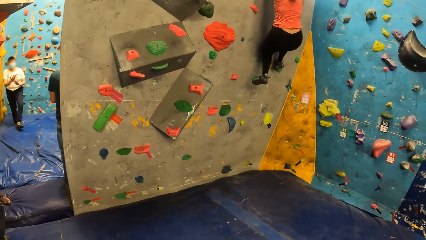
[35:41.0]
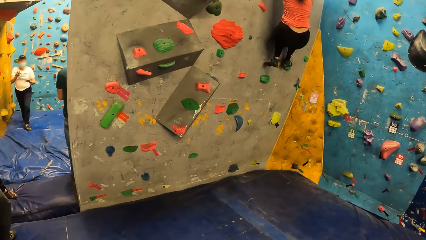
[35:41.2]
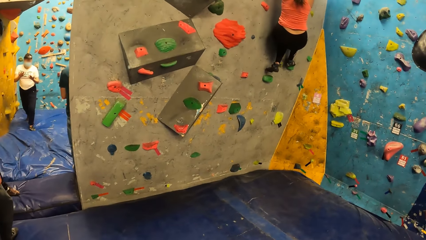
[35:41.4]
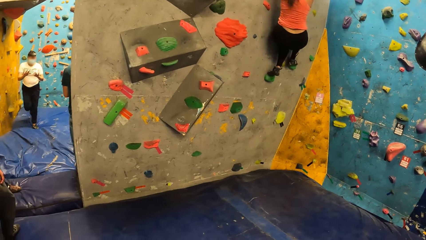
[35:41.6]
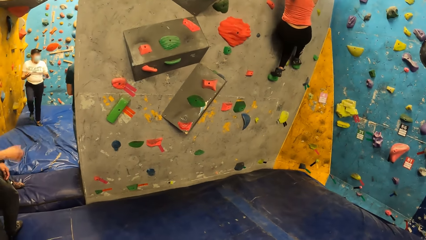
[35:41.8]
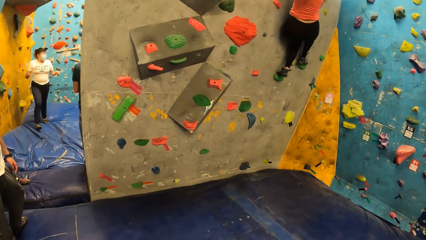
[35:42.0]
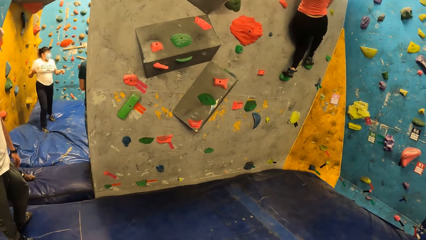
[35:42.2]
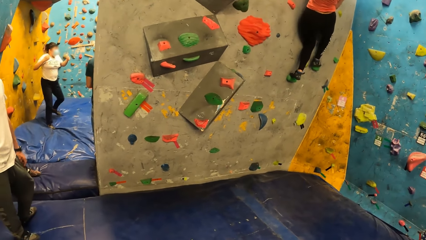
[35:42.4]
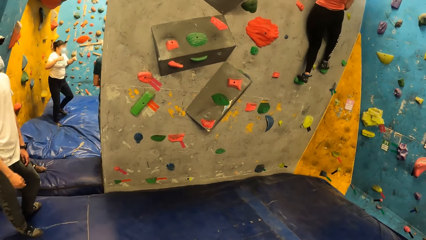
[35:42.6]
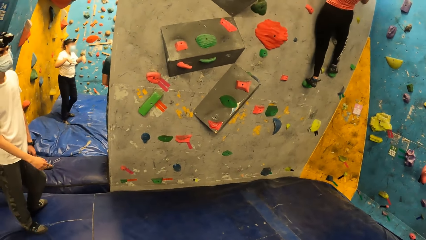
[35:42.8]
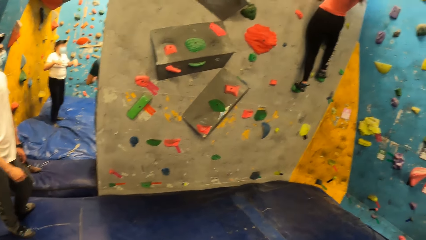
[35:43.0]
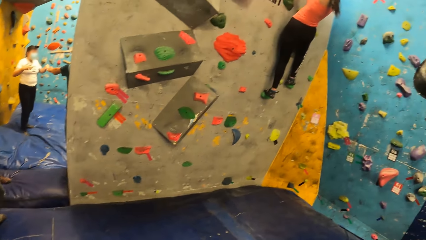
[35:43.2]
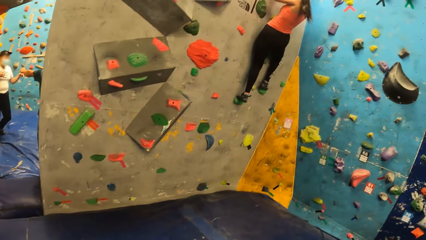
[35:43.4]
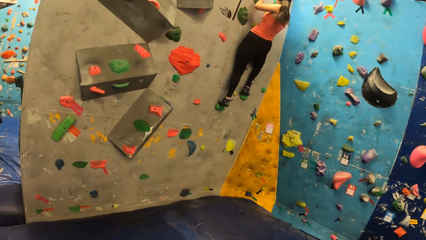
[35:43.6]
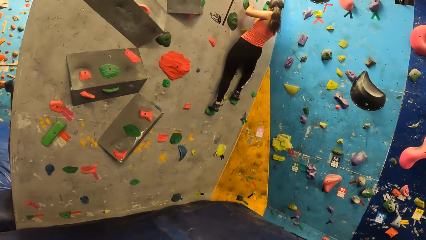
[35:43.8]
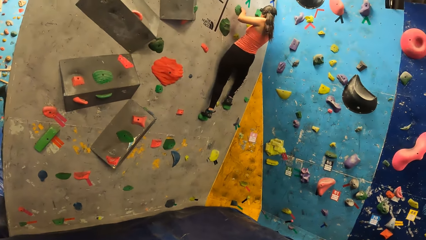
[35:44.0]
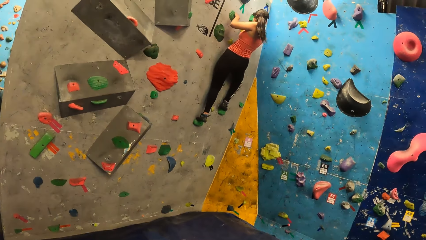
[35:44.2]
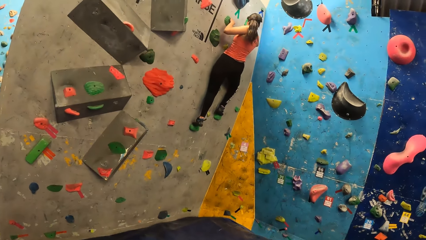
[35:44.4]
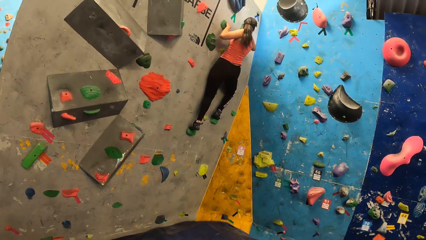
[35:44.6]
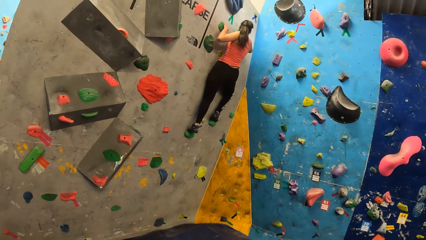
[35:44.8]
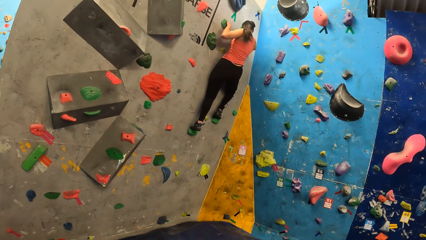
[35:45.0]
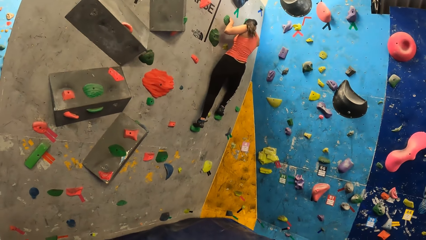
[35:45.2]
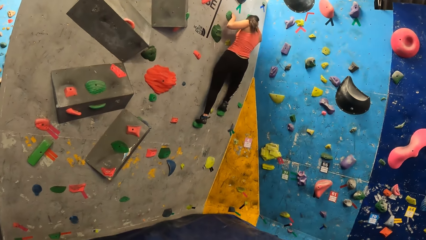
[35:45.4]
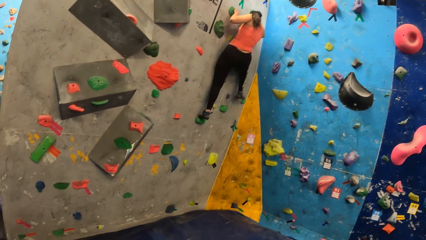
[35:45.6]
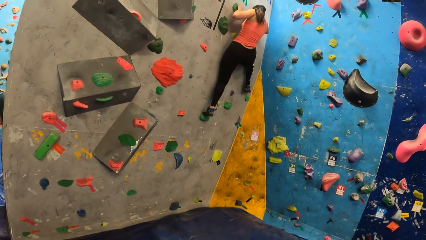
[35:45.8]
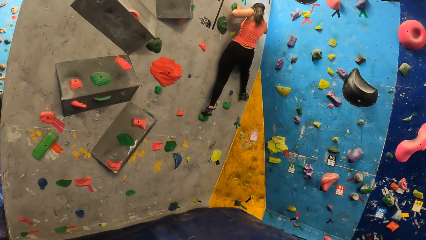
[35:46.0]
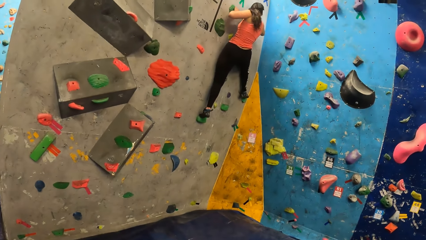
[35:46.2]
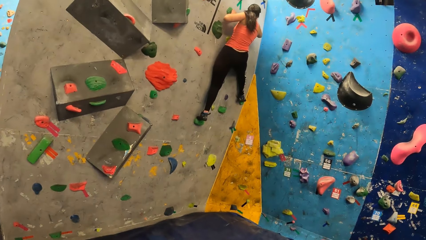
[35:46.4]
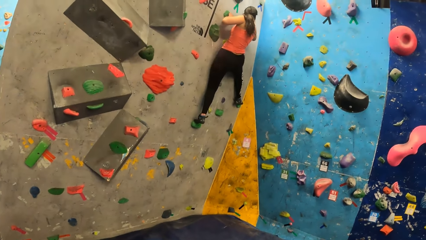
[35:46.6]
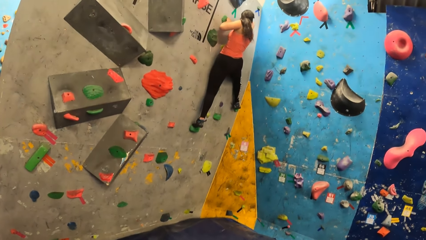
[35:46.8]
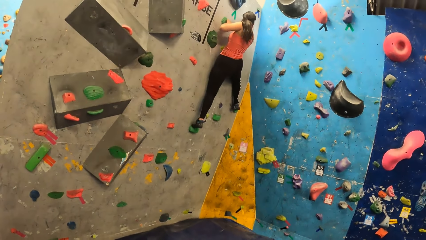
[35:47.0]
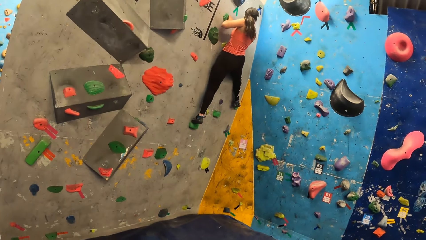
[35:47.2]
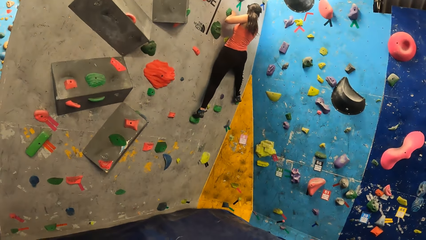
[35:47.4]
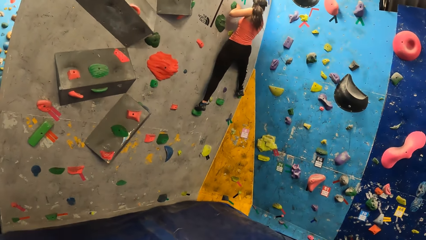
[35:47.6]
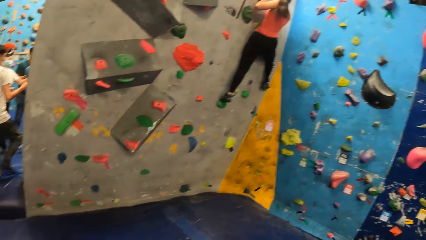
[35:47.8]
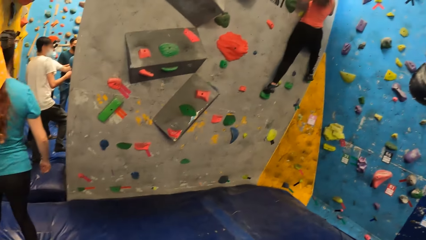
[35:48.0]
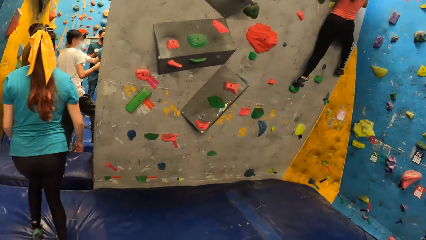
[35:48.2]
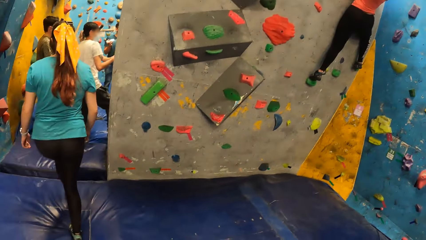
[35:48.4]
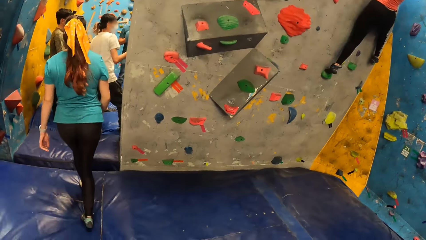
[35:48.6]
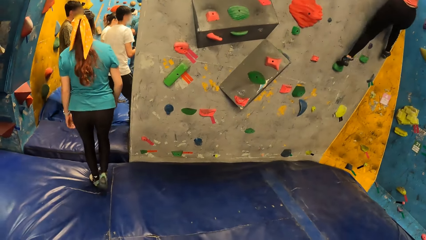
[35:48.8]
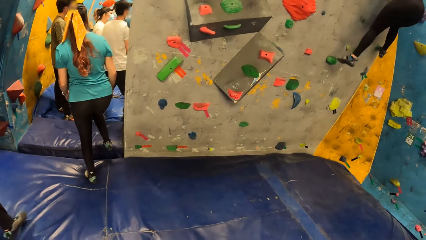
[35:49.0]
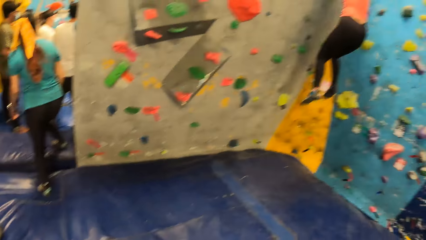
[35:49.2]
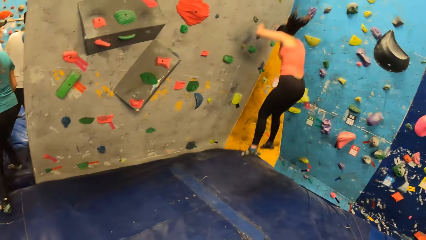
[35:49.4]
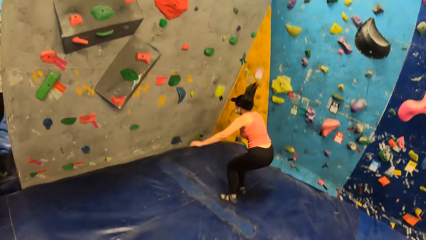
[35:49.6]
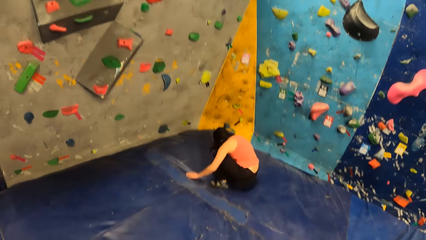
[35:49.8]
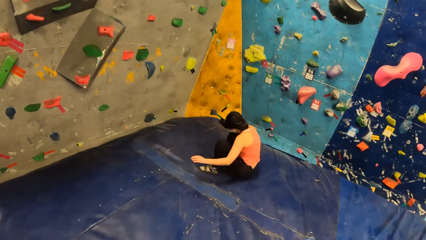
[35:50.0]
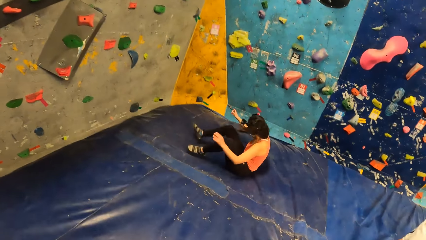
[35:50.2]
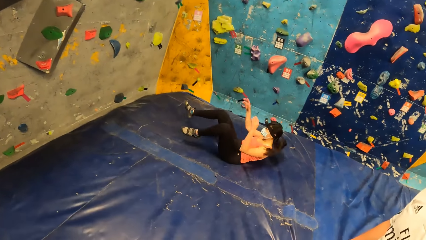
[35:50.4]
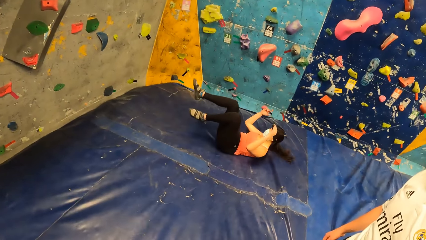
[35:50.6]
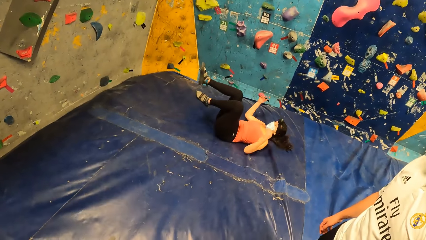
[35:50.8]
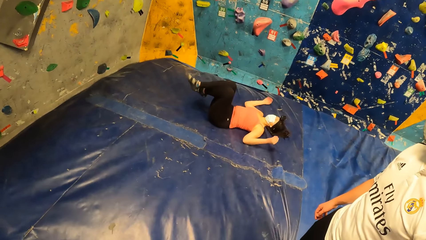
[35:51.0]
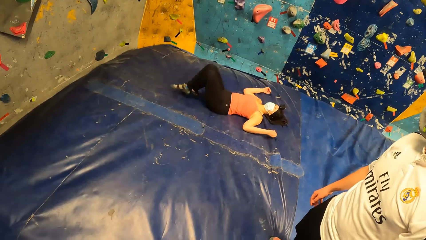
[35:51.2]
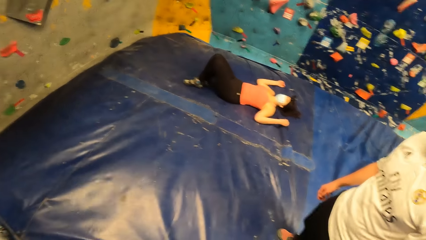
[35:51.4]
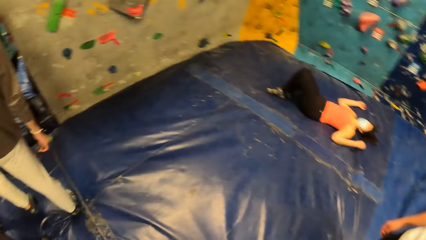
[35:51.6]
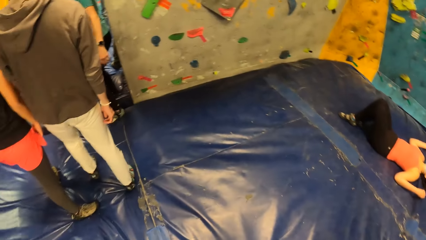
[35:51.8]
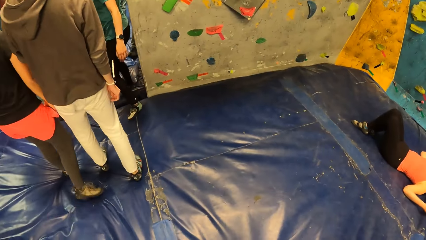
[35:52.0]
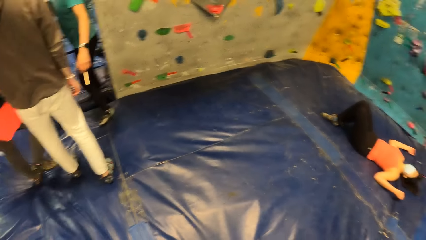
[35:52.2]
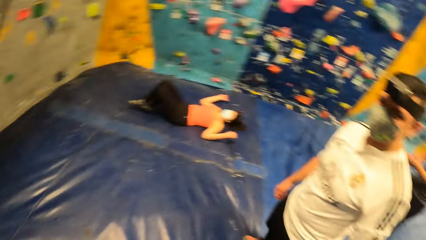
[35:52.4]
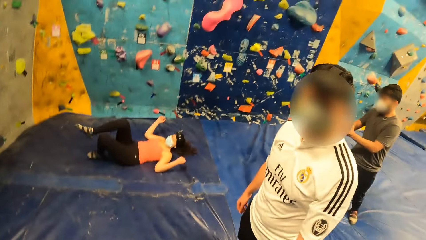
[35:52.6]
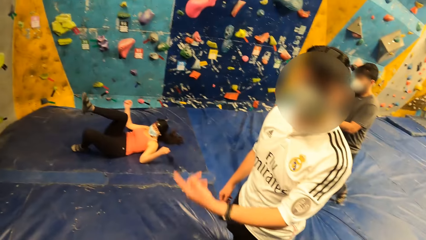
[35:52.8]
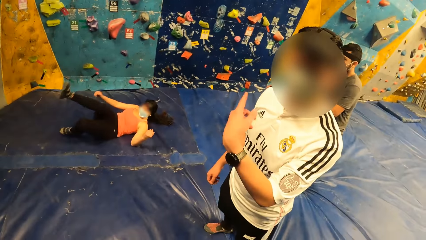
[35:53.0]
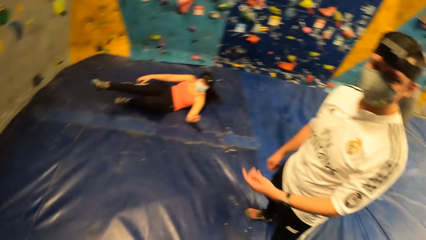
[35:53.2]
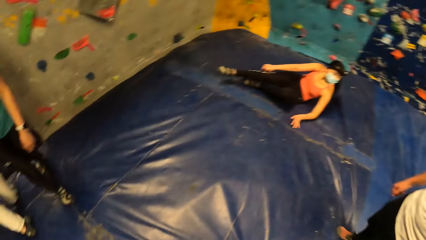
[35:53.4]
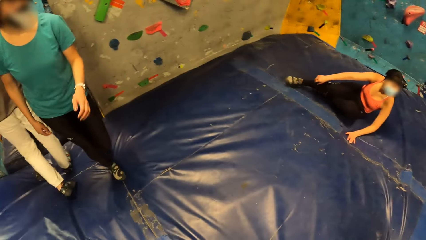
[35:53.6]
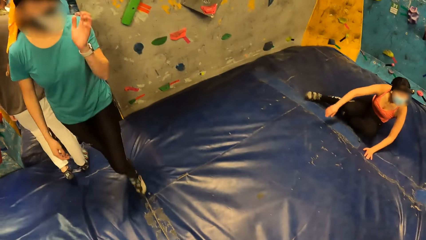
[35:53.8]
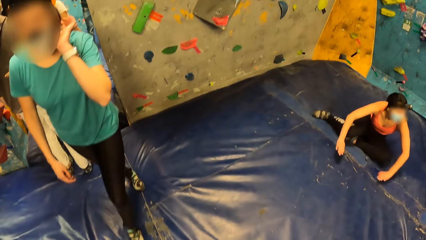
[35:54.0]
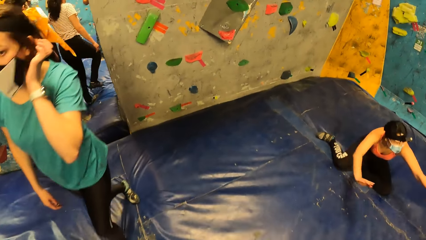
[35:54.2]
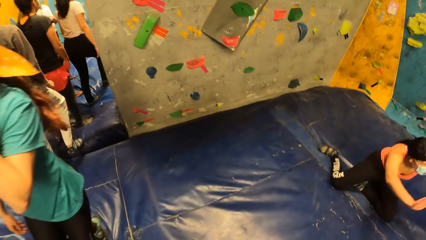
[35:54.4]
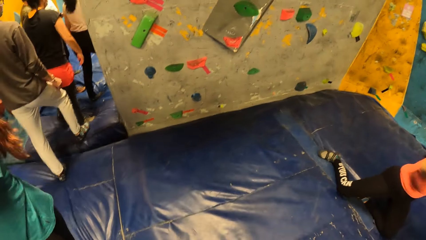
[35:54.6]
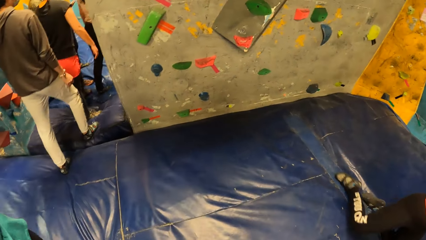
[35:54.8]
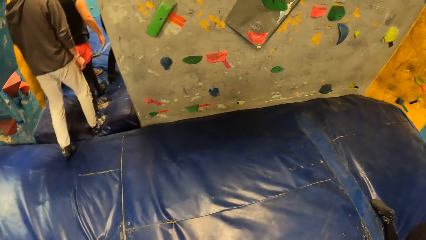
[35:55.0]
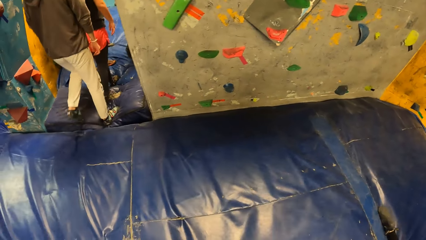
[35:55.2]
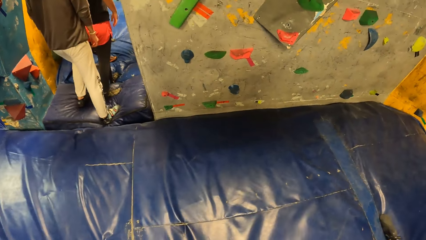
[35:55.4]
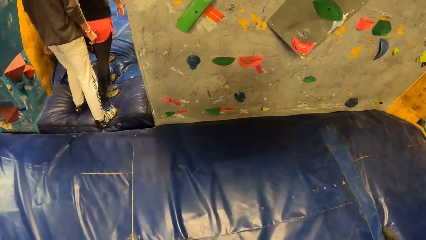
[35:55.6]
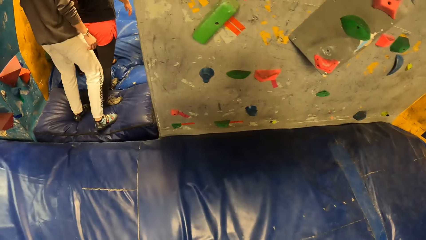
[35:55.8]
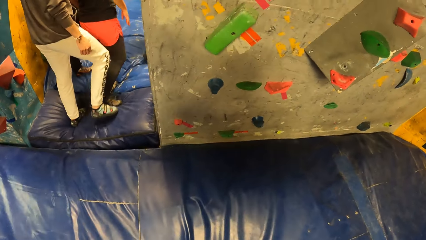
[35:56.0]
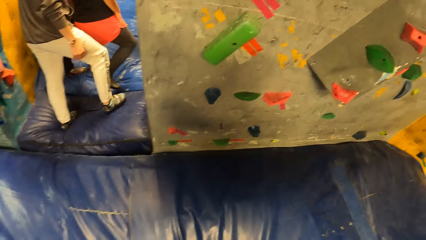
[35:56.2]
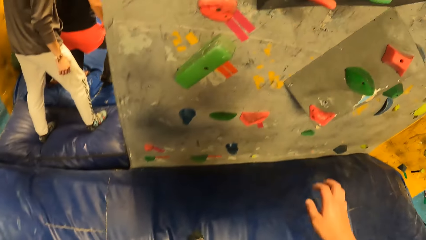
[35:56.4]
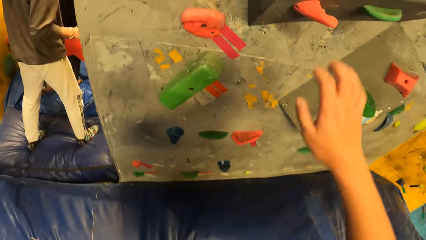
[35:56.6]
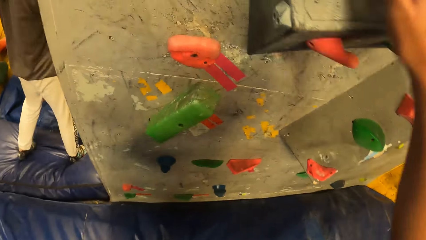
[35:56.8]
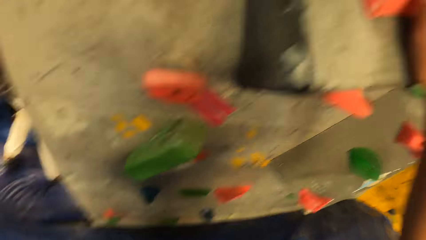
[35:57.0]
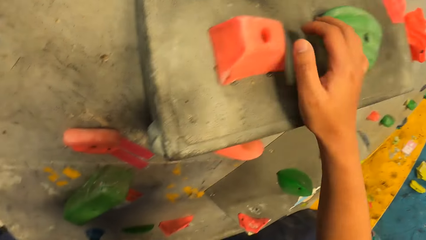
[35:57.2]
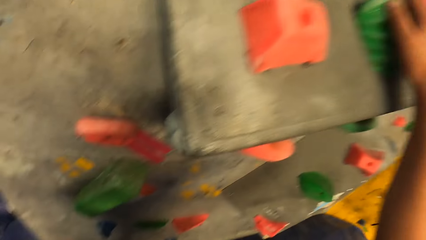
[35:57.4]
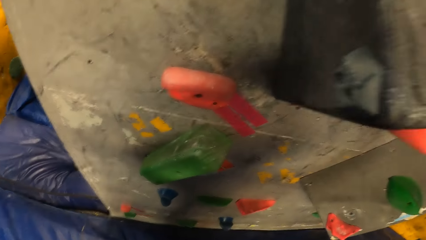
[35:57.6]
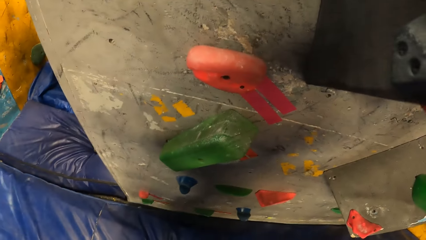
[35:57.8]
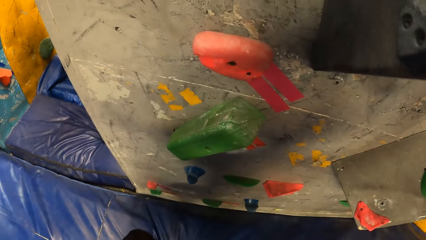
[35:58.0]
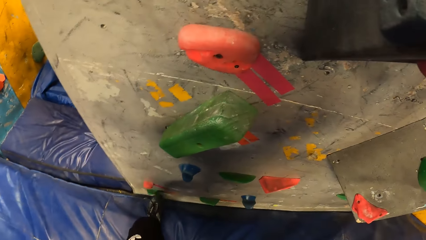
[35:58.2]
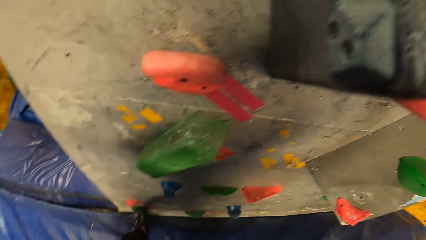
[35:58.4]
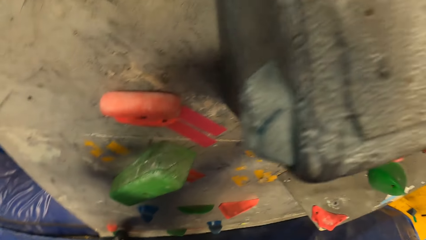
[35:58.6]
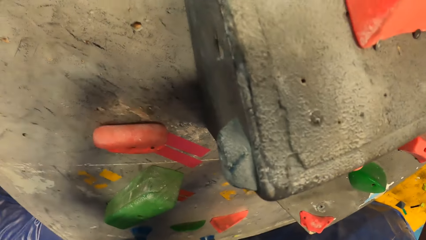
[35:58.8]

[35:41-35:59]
The camera wearer looks around the room. A woman jumps down from the wall and lies down on the floor. A man gestures with his left hand. The woman stands up. The camera wearer converses with the man. They walk in the room, climb the wall with both hands and hold the wall.
